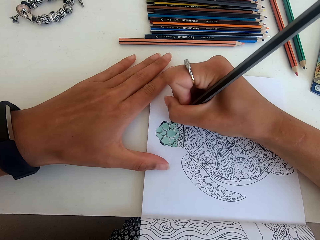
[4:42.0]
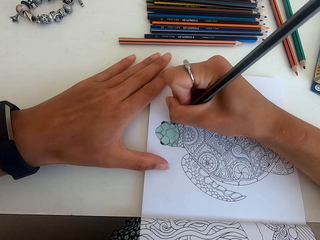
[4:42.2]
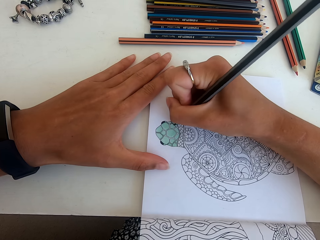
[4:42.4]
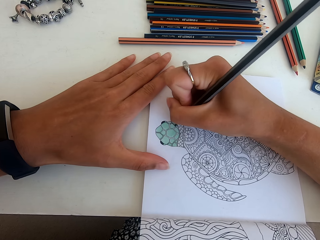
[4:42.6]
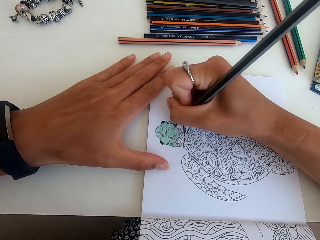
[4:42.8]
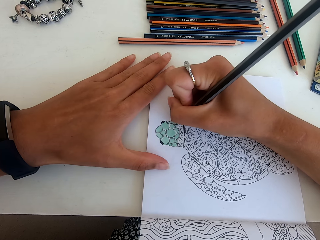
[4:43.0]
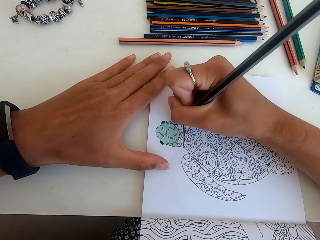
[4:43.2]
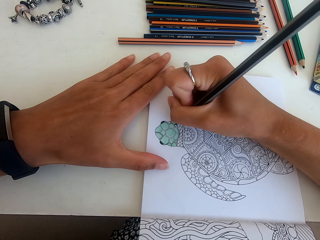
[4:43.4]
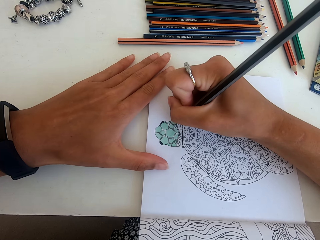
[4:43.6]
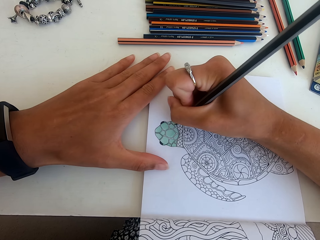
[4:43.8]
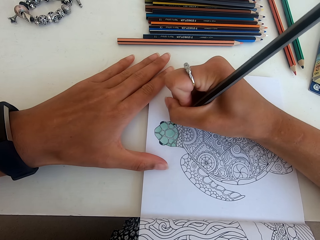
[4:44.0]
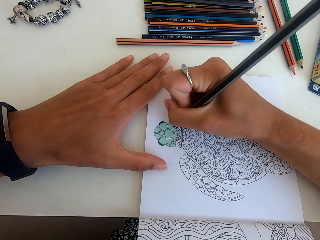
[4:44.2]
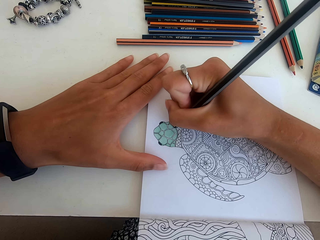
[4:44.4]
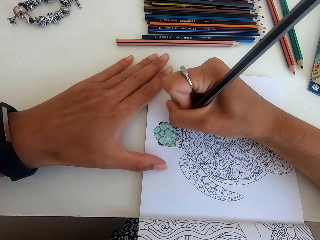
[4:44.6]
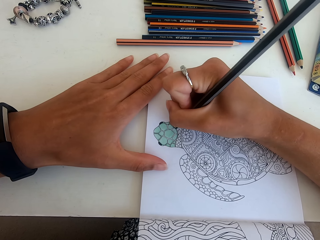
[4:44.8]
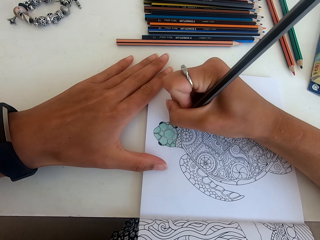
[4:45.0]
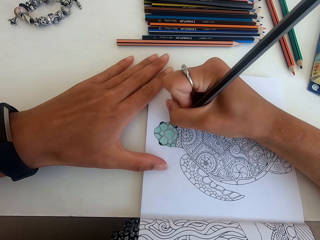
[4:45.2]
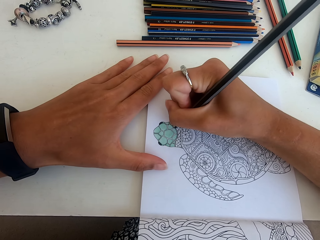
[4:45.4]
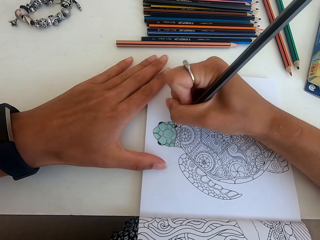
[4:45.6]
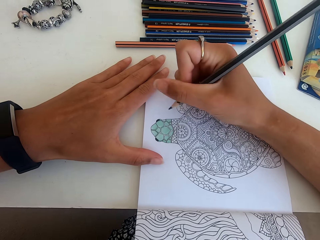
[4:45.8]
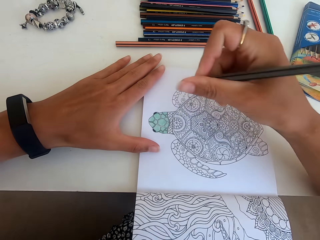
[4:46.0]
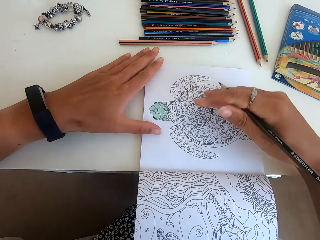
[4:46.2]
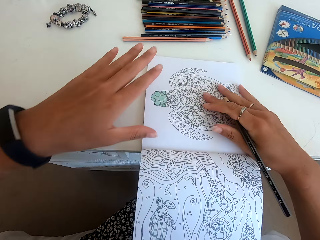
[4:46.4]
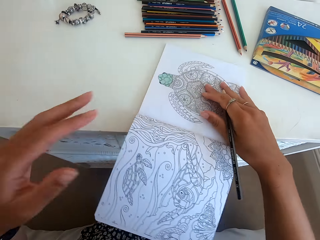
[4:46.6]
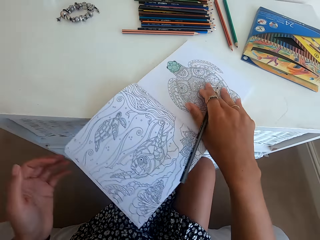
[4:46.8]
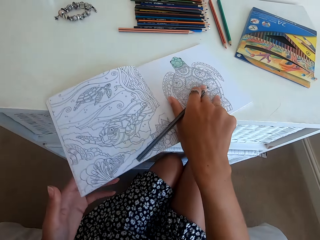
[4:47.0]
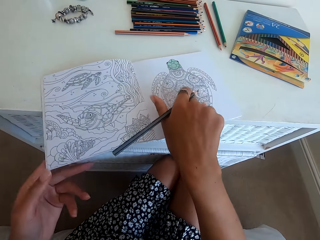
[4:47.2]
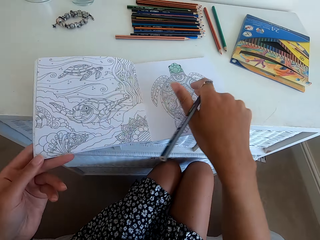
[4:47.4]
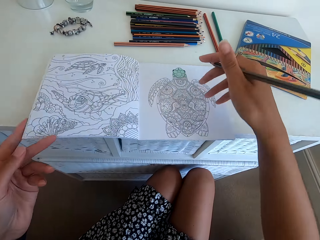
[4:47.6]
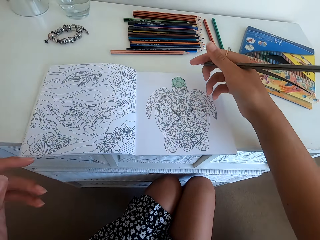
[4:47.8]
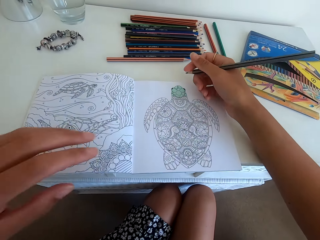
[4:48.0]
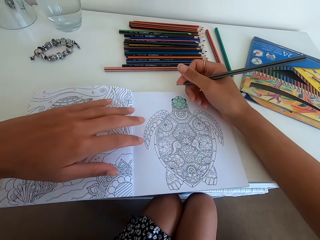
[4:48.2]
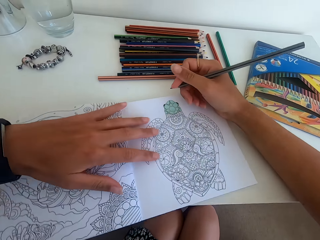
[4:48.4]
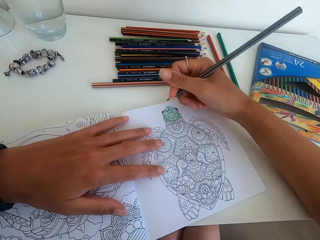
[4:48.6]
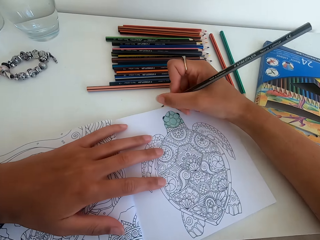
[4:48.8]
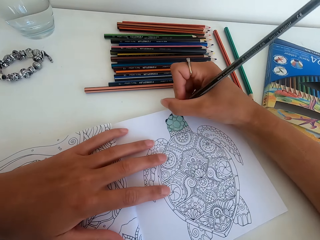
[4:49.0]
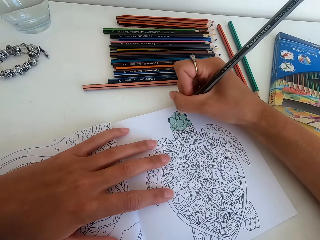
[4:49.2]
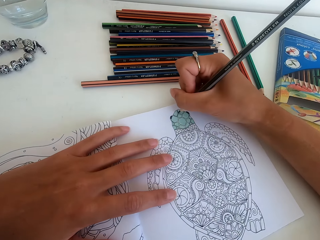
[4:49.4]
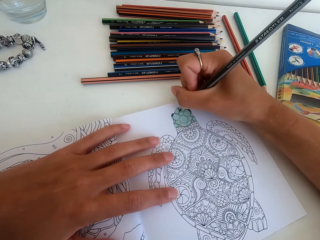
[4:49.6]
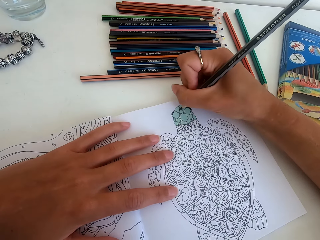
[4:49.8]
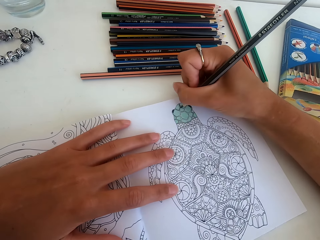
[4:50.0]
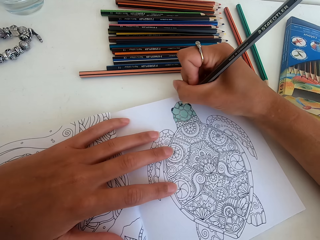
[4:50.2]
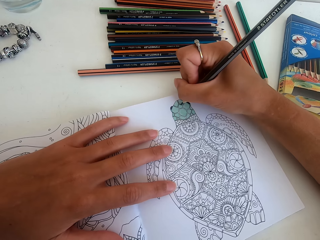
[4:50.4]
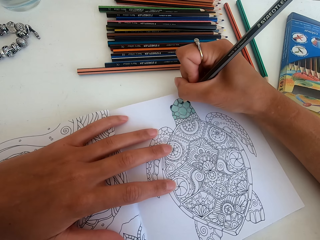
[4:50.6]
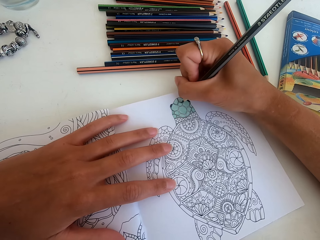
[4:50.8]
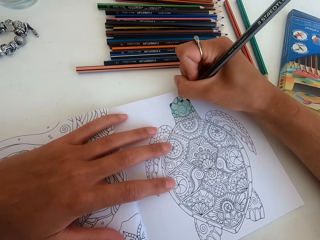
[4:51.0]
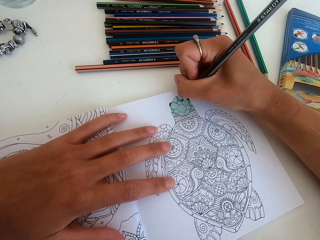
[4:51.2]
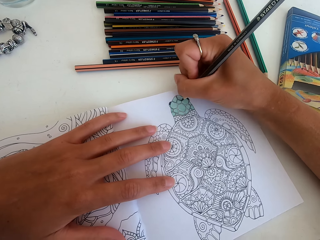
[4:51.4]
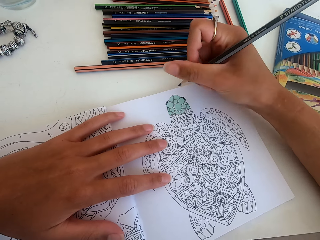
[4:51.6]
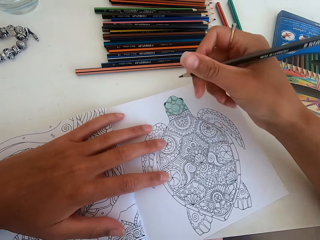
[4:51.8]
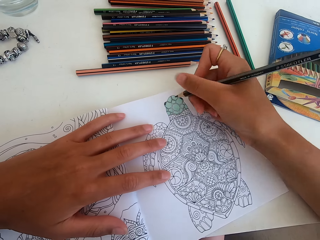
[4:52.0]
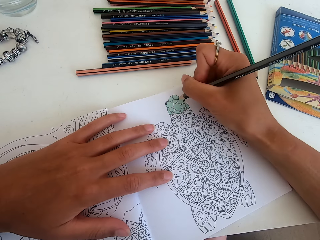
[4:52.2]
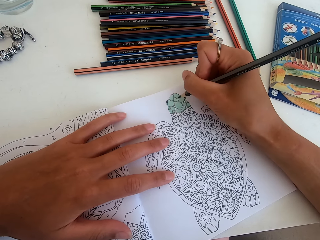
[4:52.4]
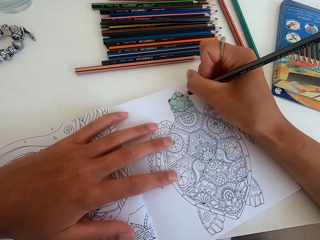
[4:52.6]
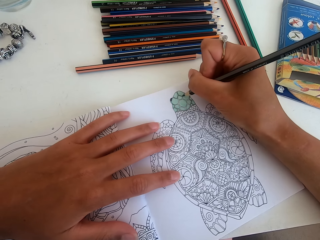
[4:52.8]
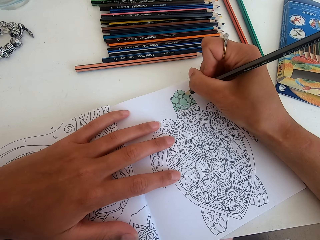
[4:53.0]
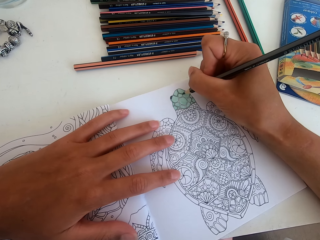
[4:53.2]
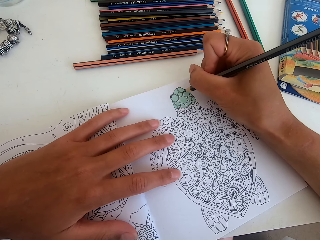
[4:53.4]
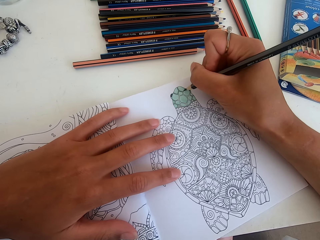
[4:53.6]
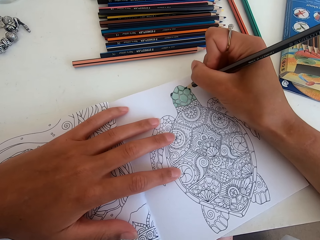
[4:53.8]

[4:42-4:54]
The camera wearer turns the picture. They color the picture.

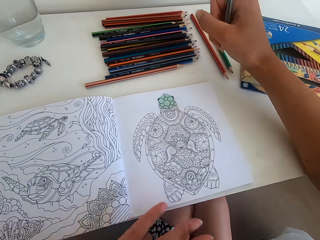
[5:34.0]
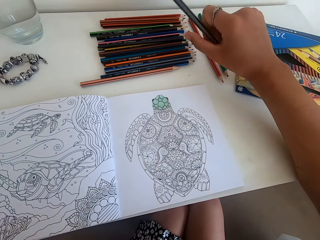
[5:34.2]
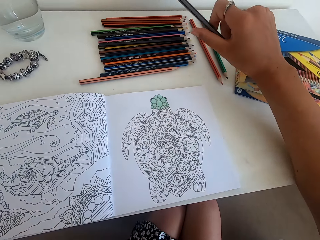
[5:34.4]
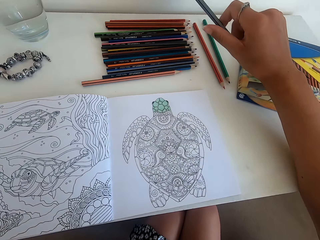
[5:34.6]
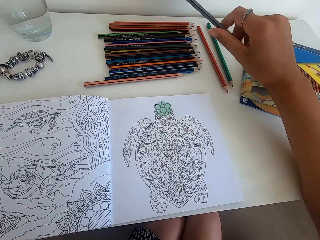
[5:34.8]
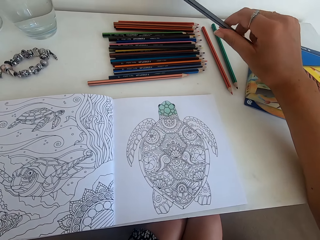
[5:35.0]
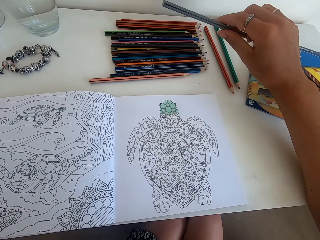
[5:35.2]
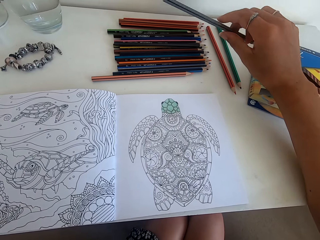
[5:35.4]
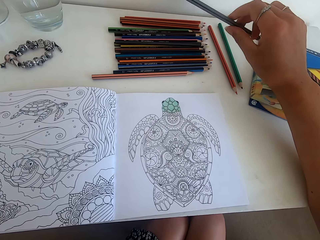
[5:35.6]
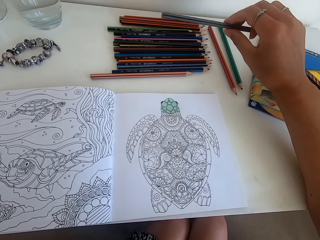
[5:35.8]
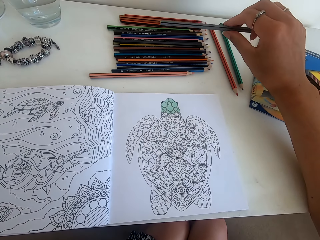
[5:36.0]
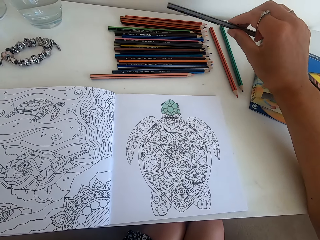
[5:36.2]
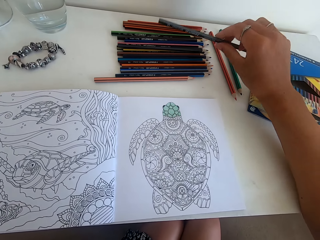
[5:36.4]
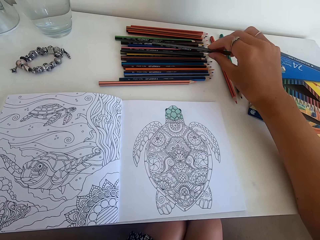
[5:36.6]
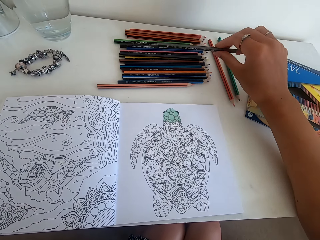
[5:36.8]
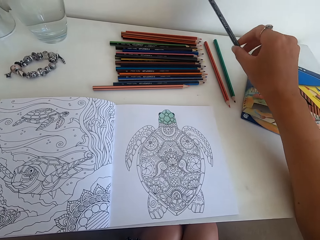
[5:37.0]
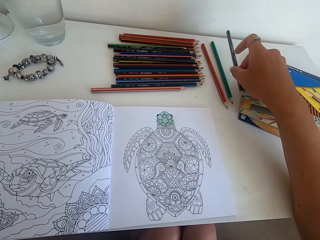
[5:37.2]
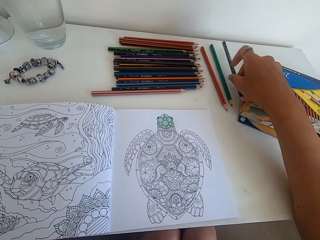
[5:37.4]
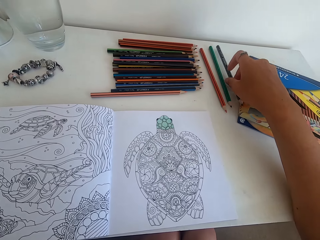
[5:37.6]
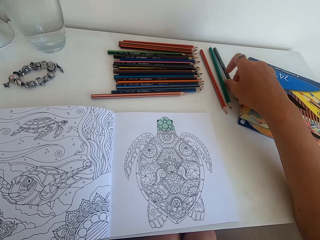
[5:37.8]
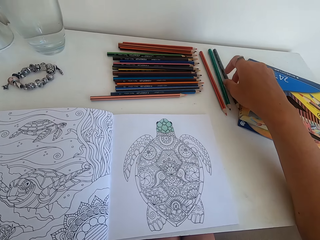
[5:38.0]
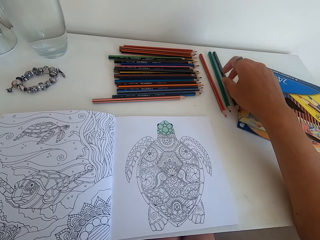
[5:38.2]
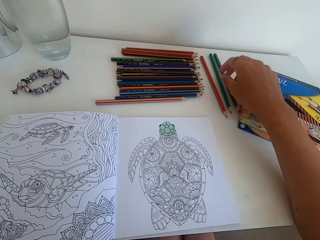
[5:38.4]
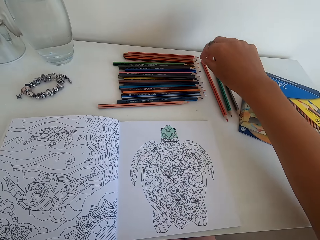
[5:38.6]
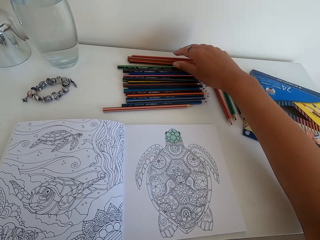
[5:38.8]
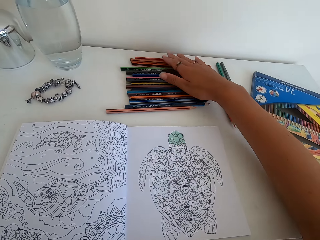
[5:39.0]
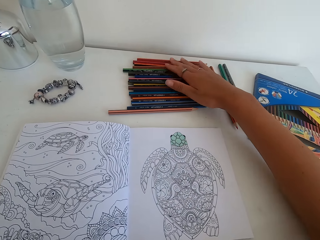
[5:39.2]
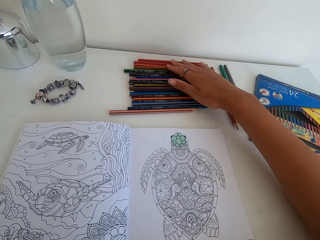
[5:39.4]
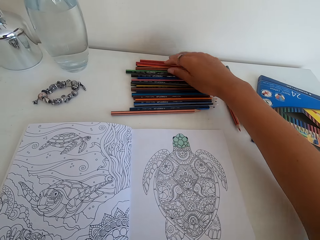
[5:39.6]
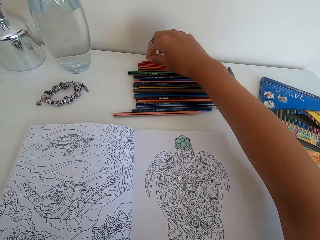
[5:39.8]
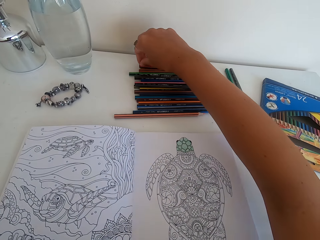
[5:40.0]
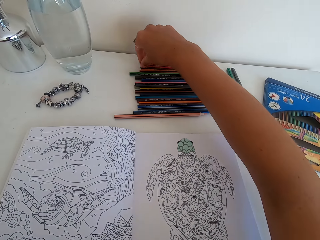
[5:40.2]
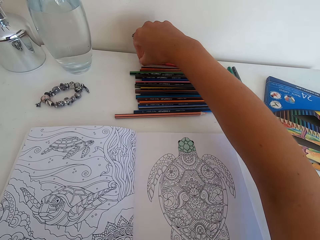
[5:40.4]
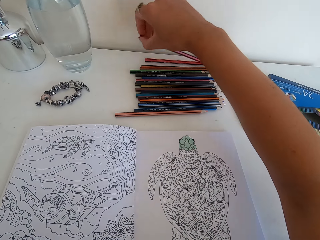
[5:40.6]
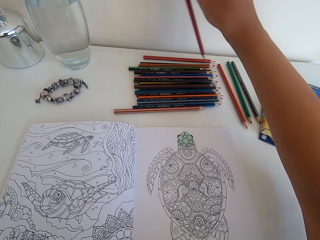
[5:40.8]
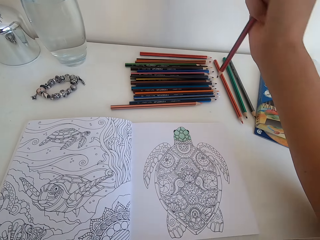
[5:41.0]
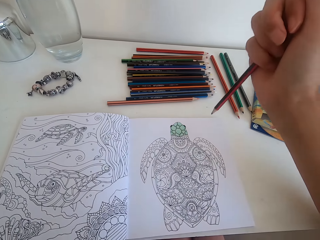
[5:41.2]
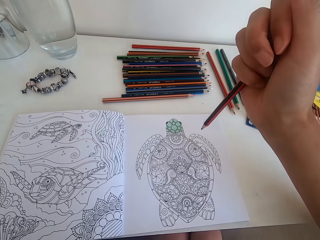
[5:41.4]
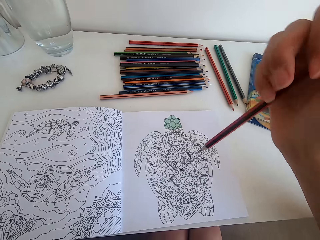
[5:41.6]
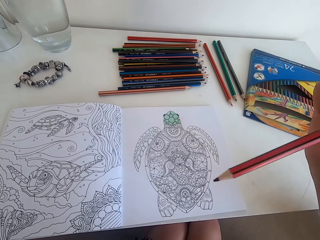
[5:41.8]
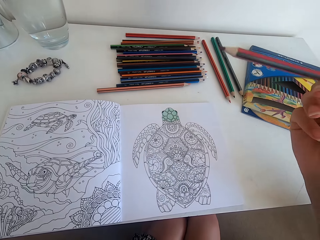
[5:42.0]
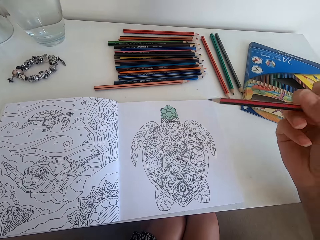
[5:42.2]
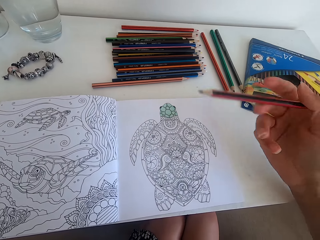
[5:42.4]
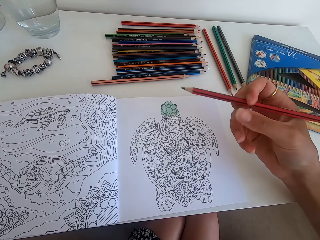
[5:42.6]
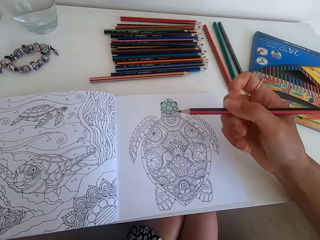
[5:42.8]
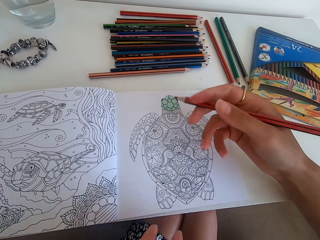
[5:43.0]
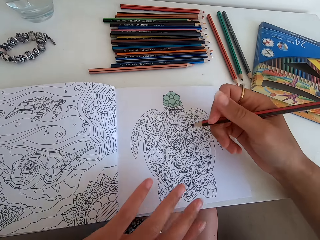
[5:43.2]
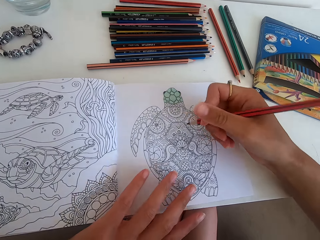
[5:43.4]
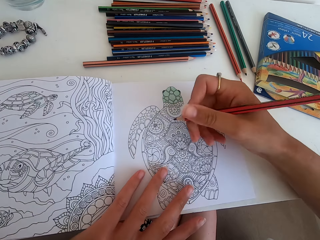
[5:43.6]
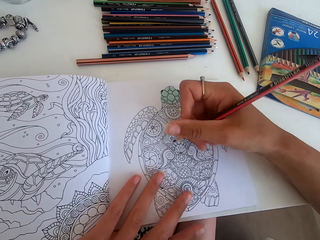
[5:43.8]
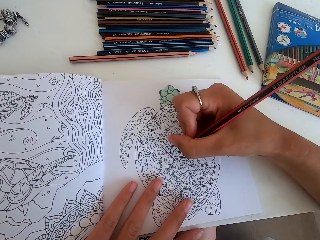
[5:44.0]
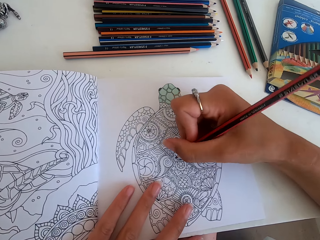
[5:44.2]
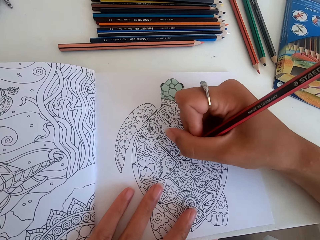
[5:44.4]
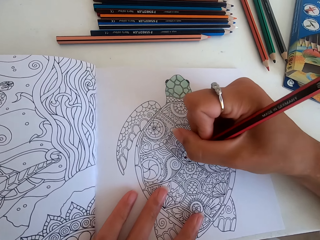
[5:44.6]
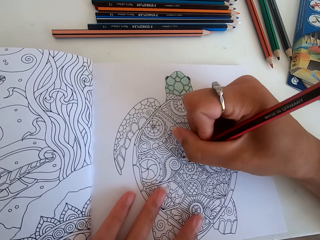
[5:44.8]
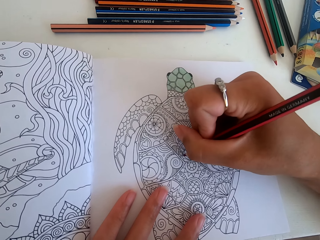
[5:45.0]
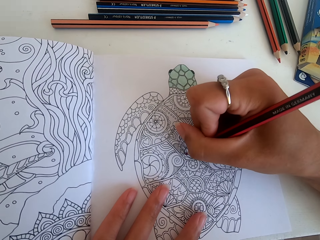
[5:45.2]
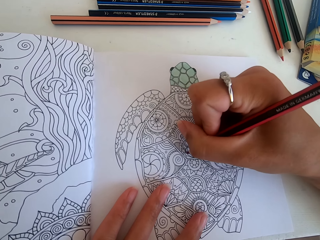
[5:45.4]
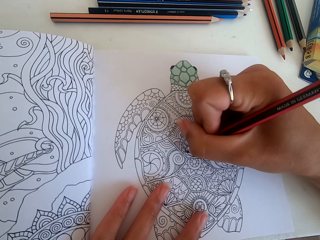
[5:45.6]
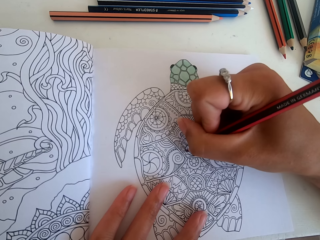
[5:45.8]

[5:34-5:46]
The camera wearer stops to color the picture. They put the color down on the table. They select the color from the table. They pick the color from the table. They color the picture.
